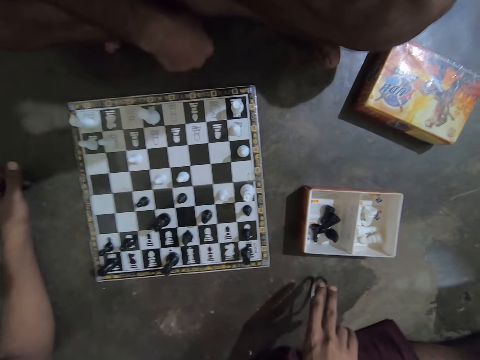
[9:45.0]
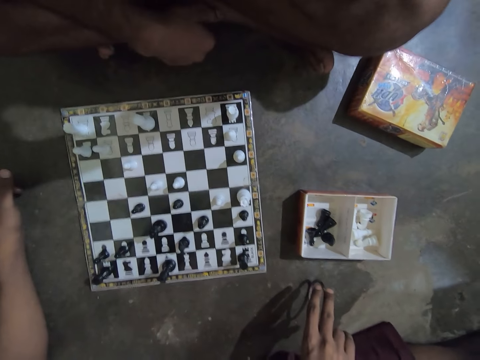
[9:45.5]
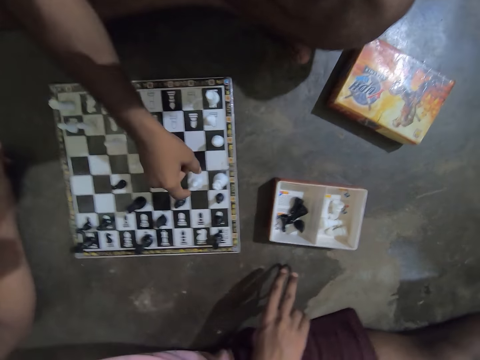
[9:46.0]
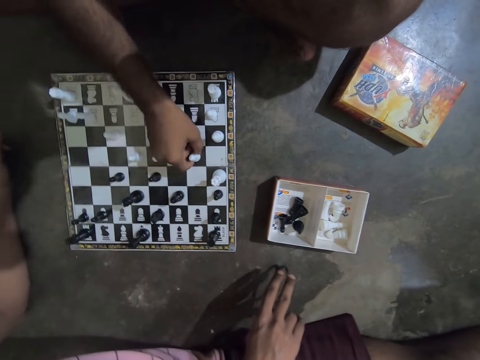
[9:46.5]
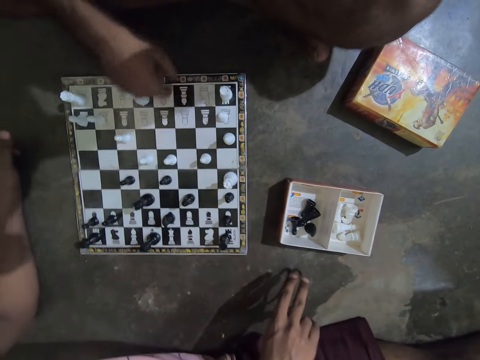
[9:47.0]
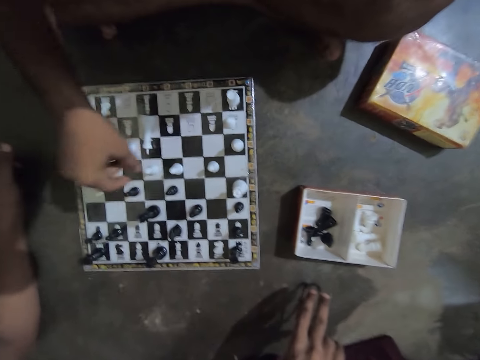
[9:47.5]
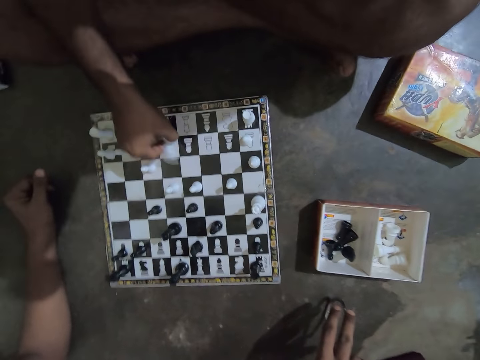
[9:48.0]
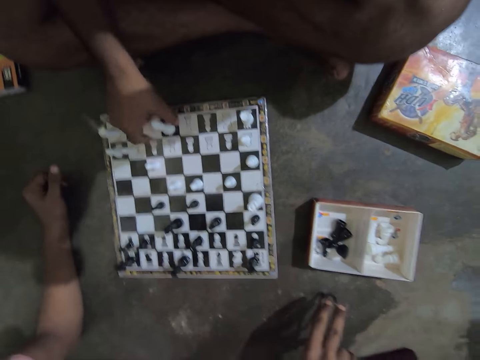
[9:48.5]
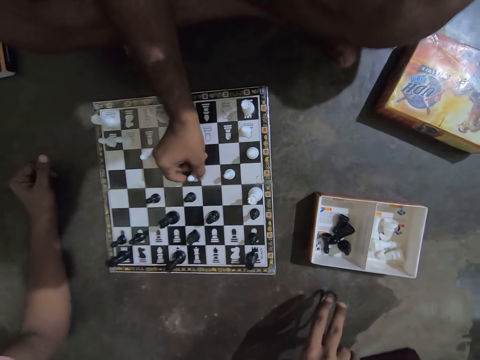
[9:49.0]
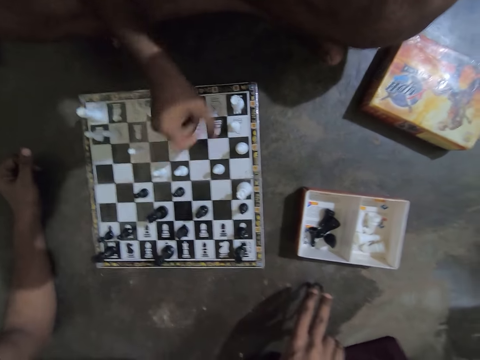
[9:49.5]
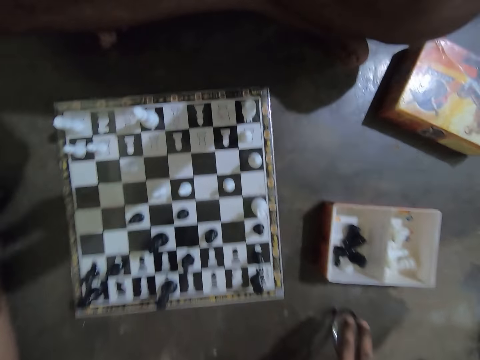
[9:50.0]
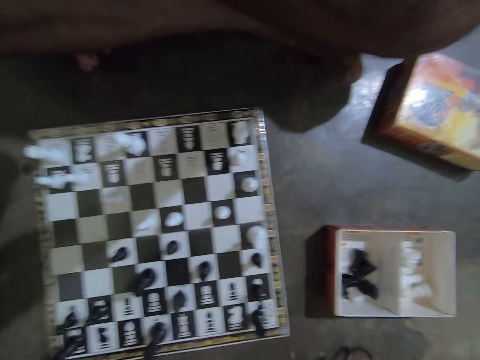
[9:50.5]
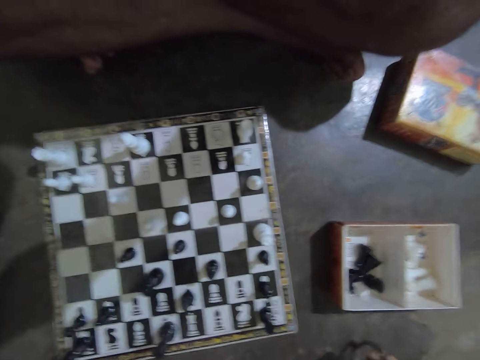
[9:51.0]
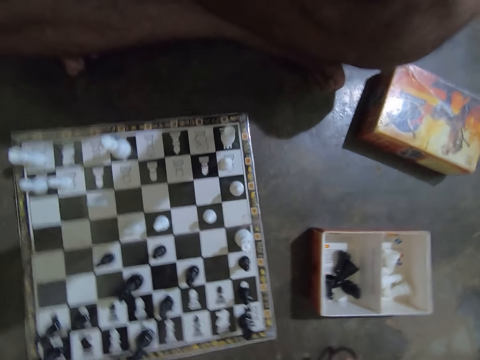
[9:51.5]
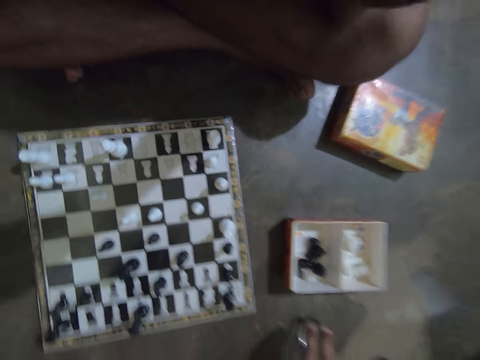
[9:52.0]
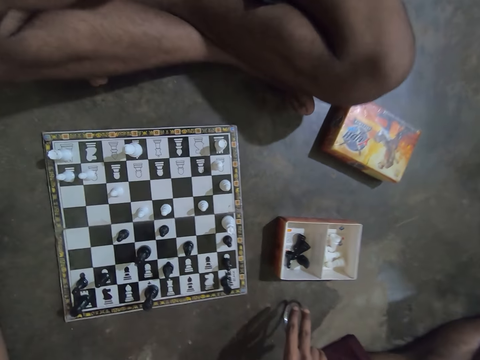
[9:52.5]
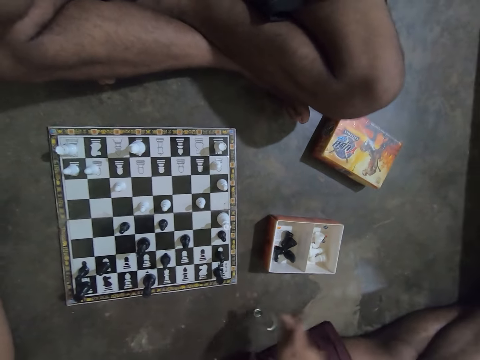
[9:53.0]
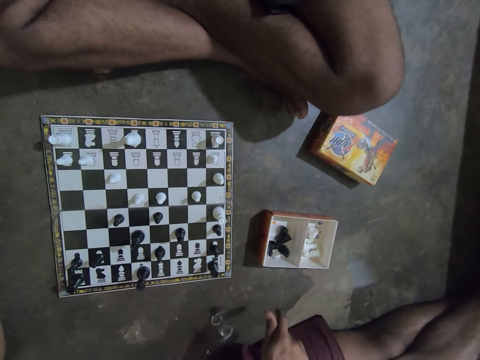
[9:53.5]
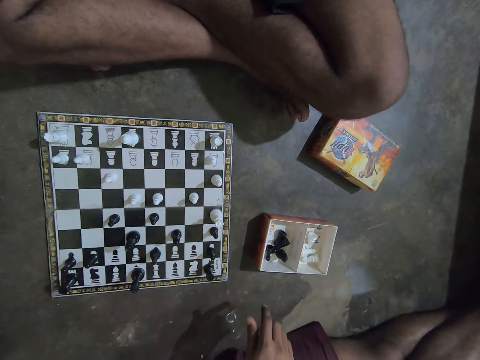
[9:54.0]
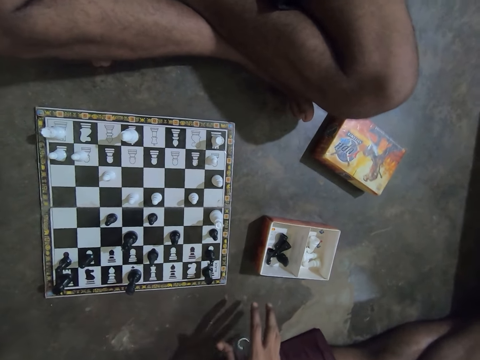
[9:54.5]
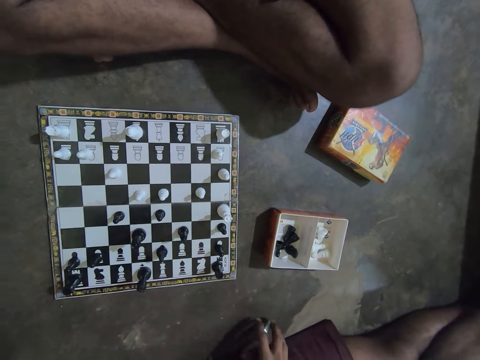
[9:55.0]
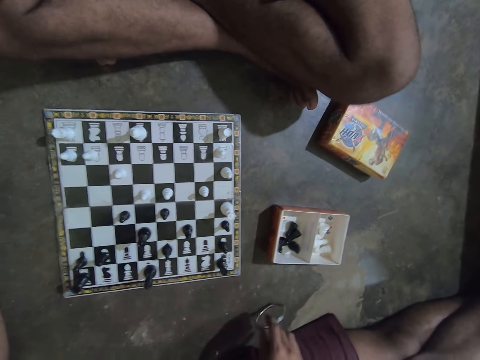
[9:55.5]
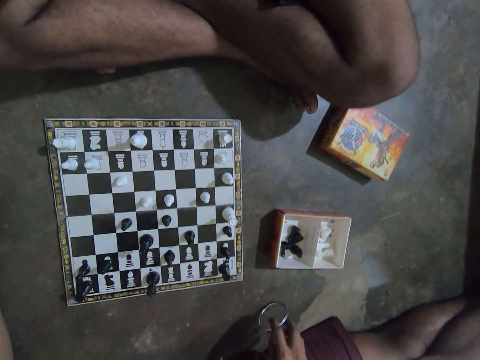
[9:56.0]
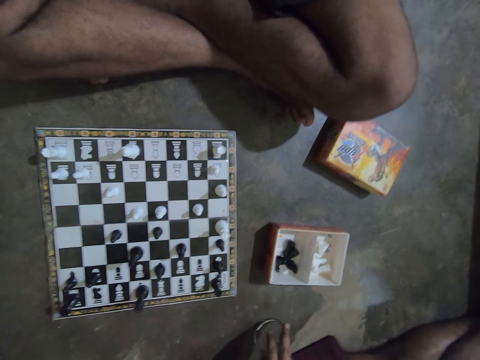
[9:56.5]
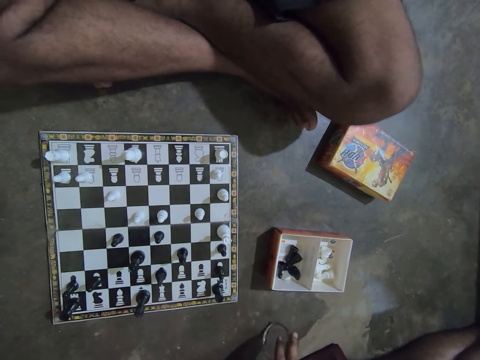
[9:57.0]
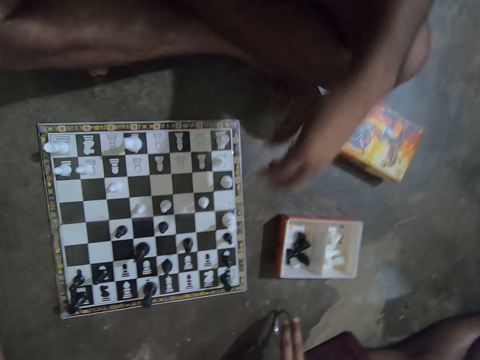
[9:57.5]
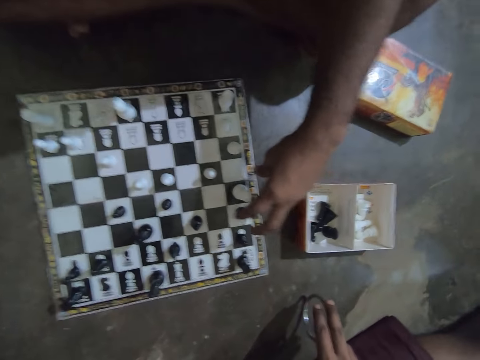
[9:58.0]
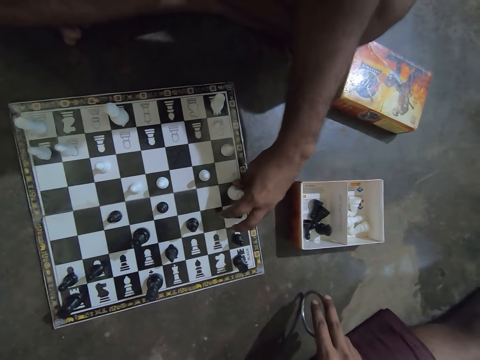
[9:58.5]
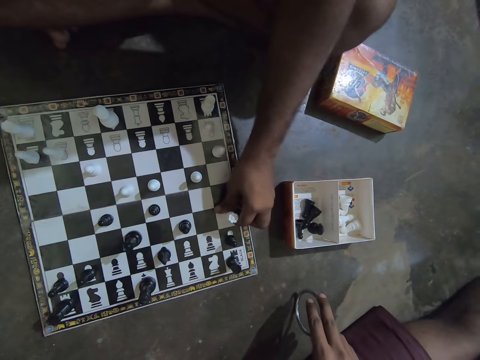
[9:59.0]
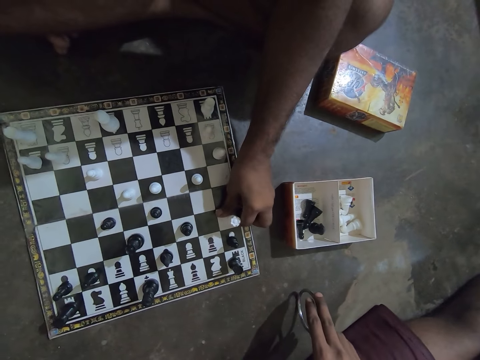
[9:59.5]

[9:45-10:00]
A man touches his leg. The man returns the chess piece to its previous position. He arranges a few chess pieces on the chessboard, moves a king on the chessboard, and moves a pawn on the chessboard. The camera wearer spins a bangle. They hold the bangle. The man plays a chess piece on the chessboard with his left hand and takes the pawn on the chessboard.

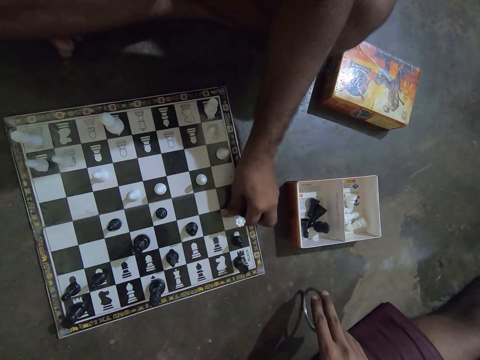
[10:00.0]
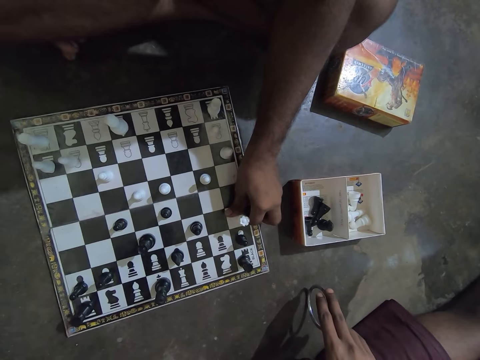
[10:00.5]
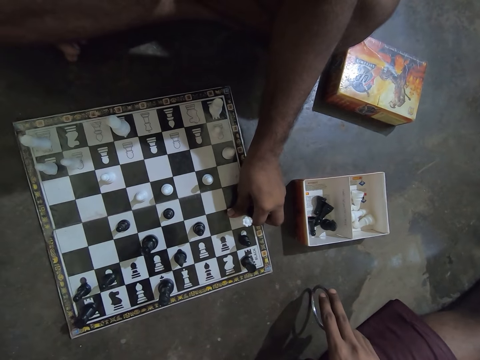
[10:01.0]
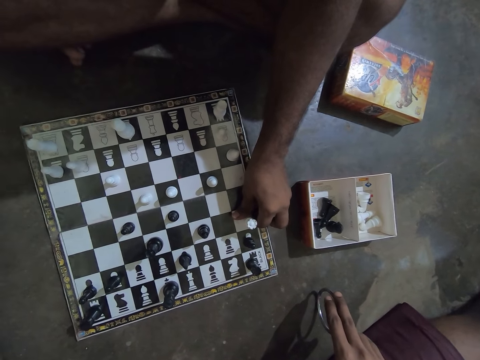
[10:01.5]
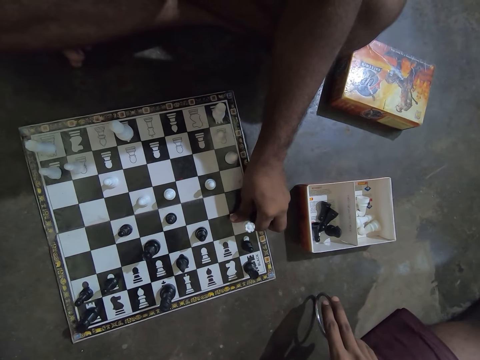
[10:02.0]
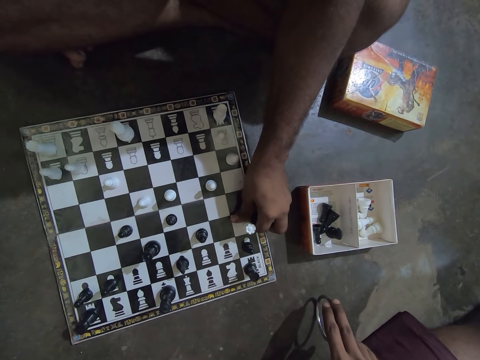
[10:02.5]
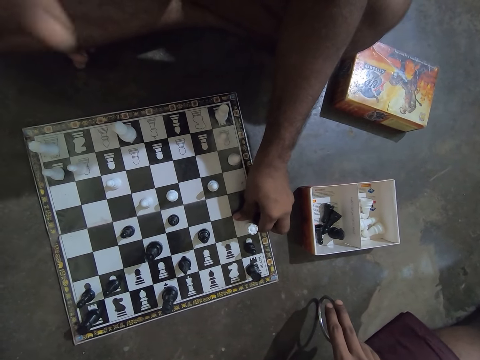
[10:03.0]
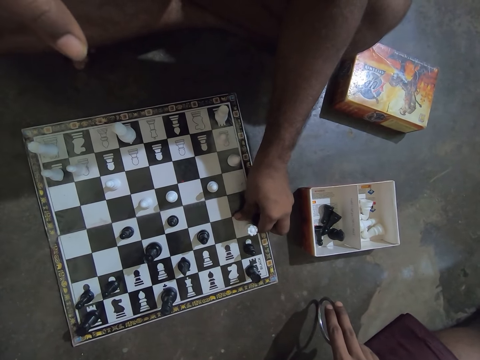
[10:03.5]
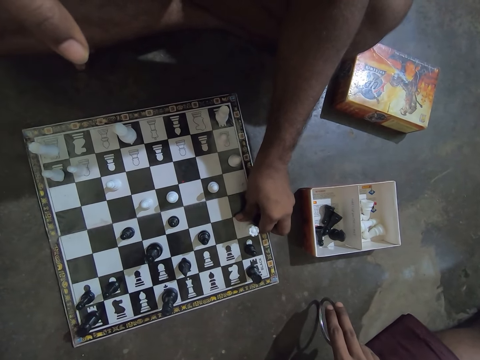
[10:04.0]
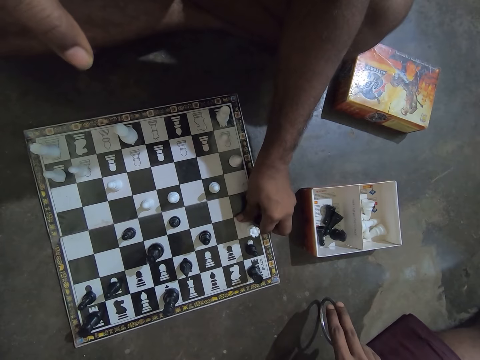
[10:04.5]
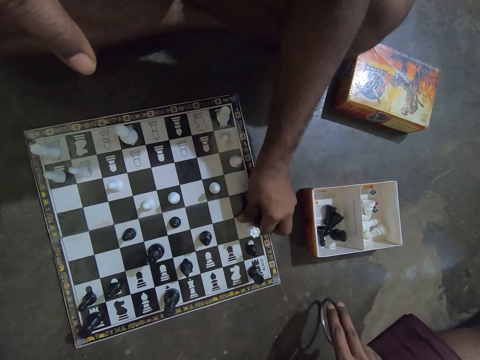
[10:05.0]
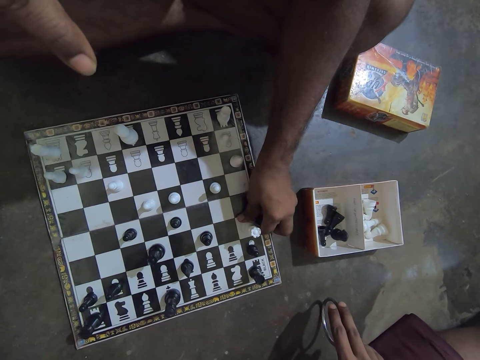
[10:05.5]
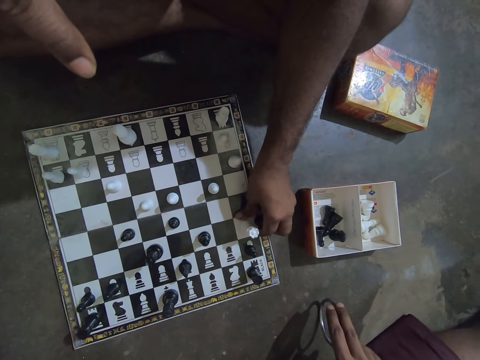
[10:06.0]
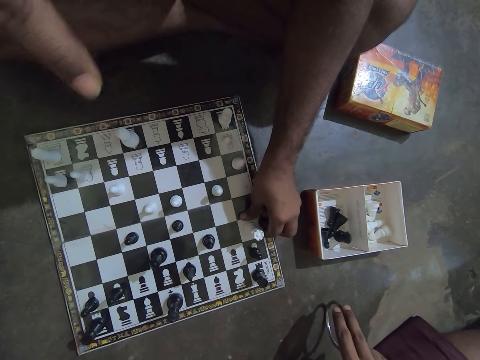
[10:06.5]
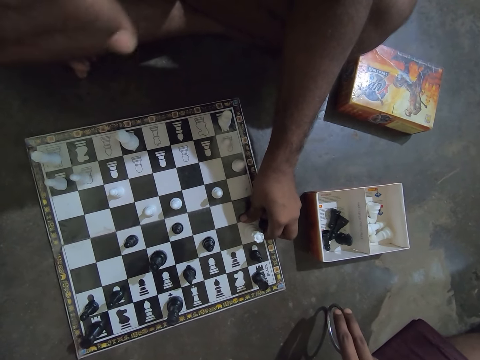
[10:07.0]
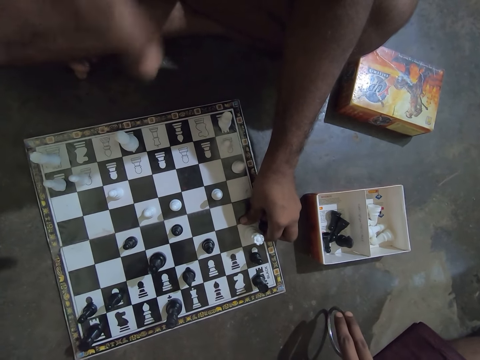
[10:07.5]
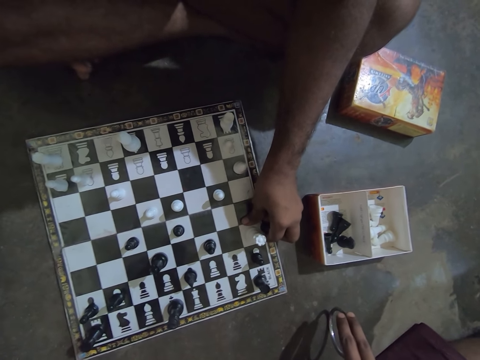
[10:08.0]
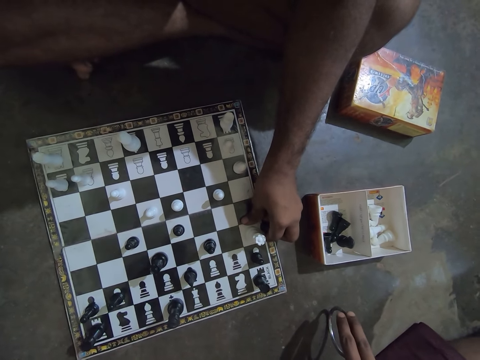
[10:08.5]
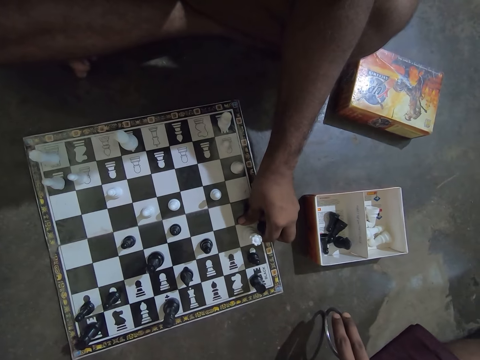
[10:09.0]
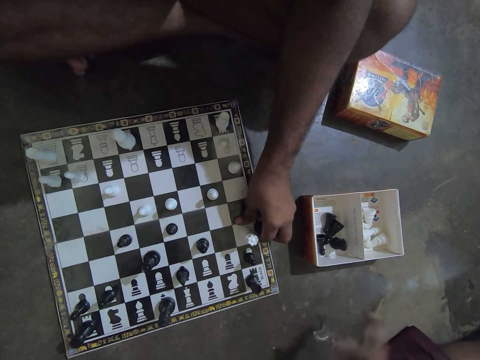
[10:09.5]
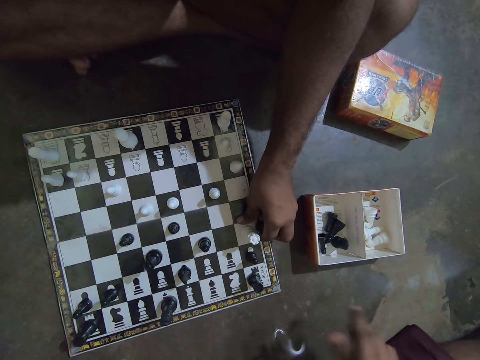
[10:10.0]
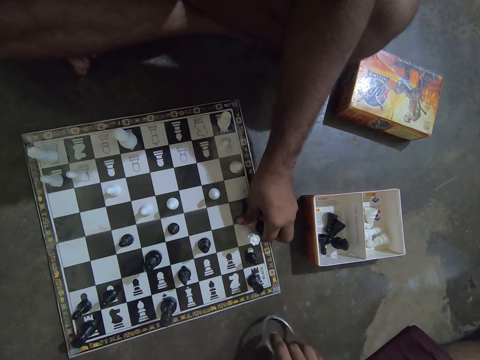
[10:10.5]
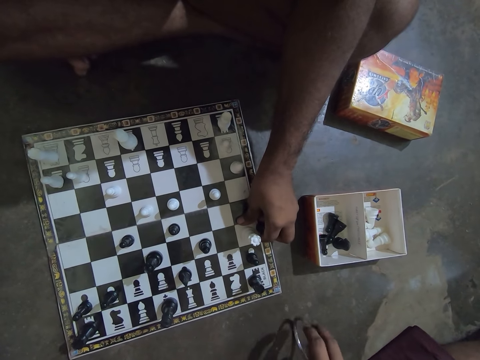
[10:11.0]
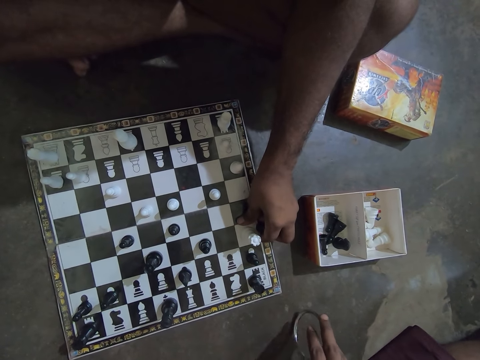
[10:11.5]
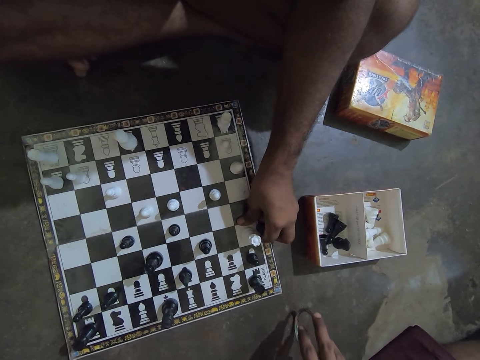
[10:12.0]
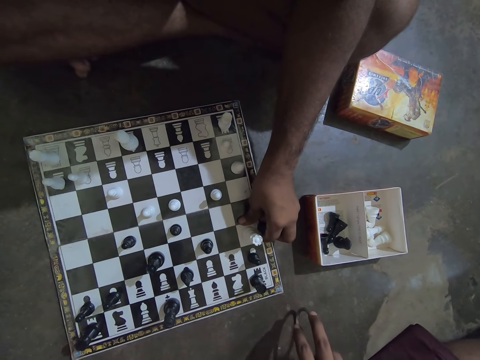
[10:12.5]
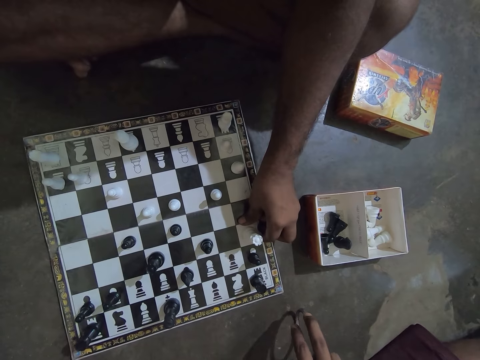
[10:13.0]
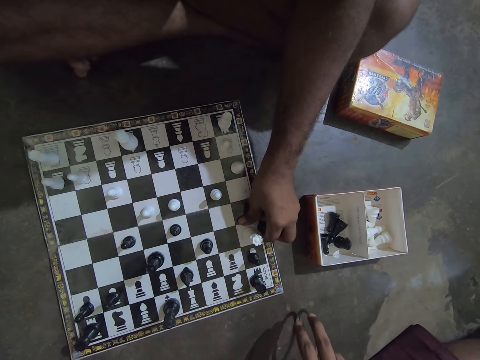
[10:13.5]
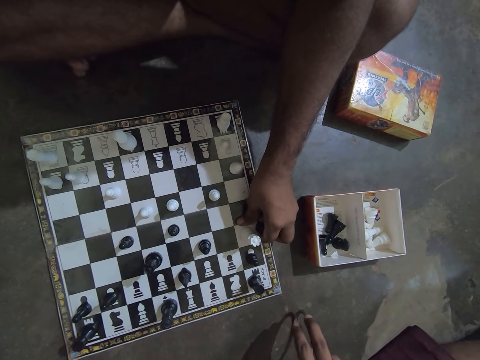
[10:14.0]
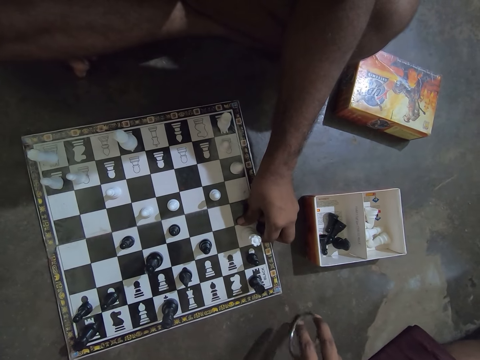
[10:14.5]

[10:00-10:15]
The camera wearer holds a rook on the chessboard. A man points at the chessboard. The camera wearer spins a bangle. They hold the bangle.
